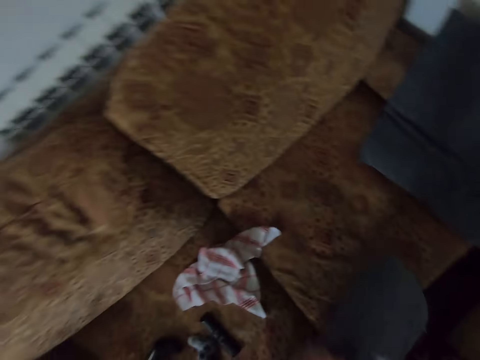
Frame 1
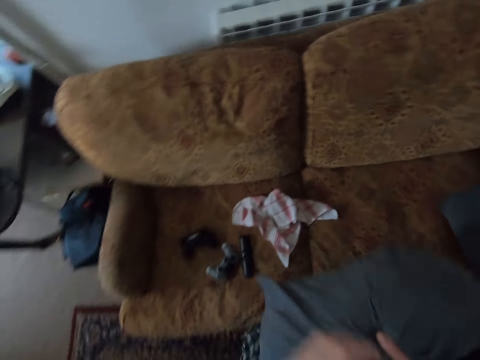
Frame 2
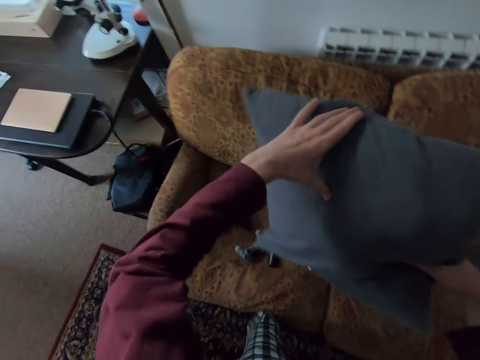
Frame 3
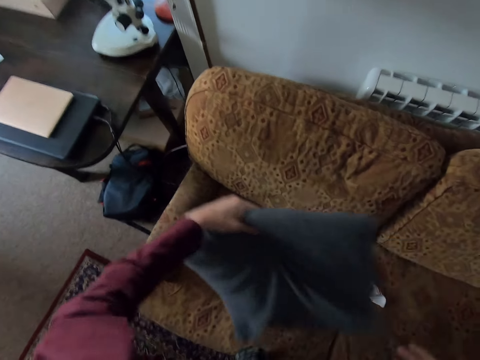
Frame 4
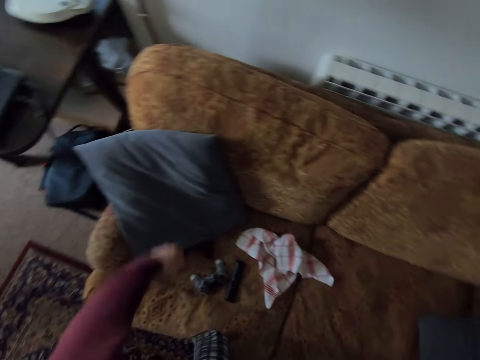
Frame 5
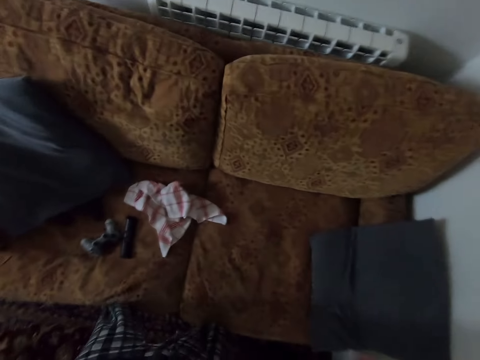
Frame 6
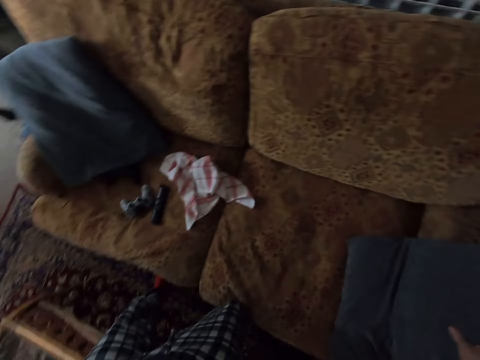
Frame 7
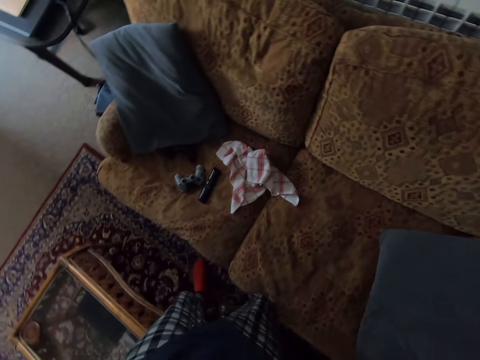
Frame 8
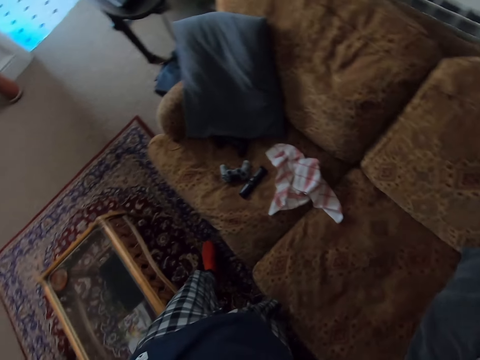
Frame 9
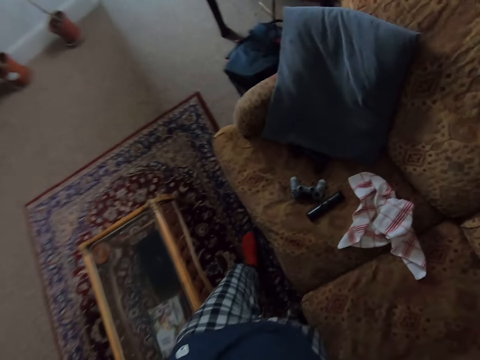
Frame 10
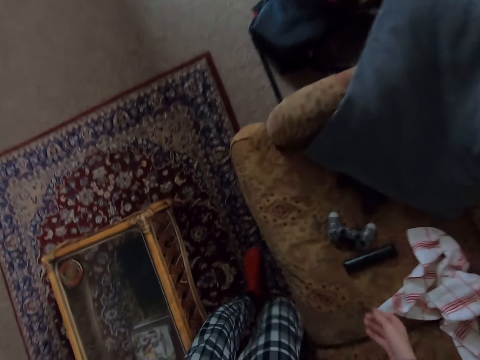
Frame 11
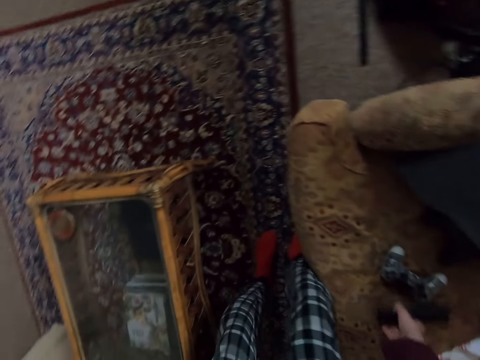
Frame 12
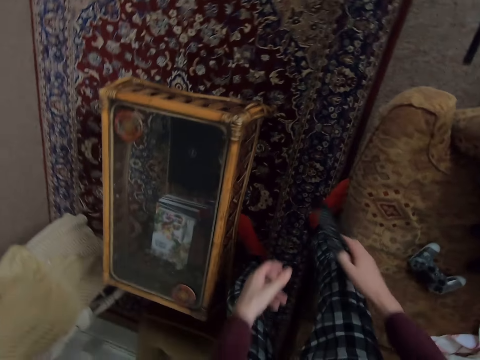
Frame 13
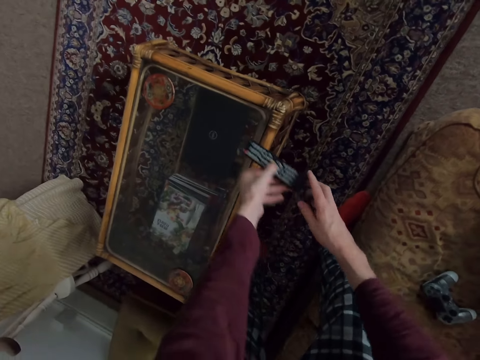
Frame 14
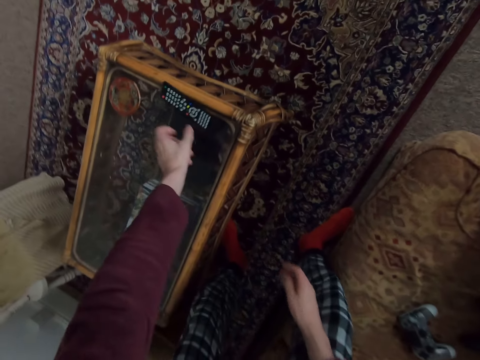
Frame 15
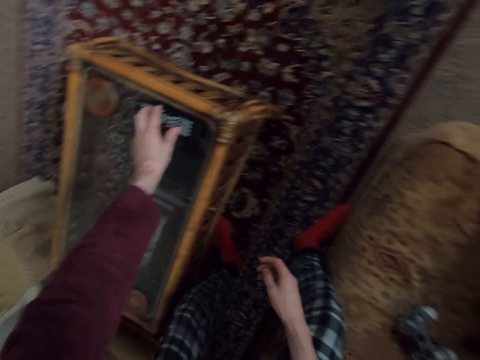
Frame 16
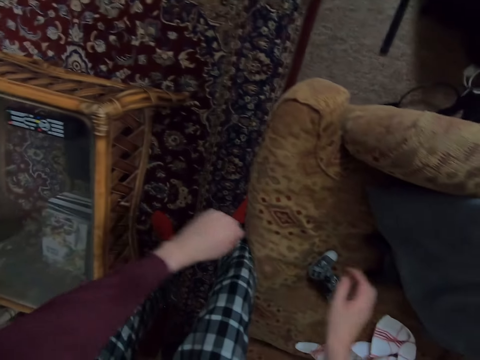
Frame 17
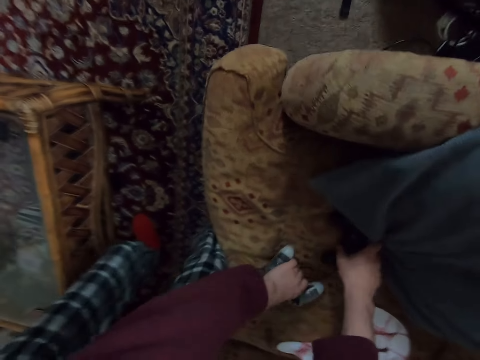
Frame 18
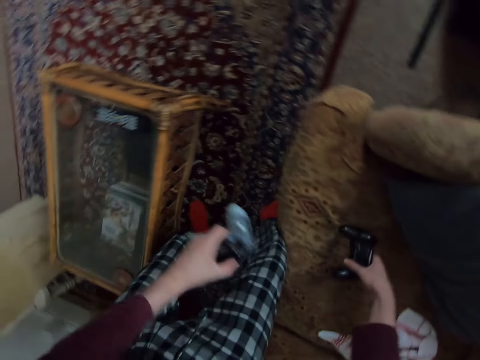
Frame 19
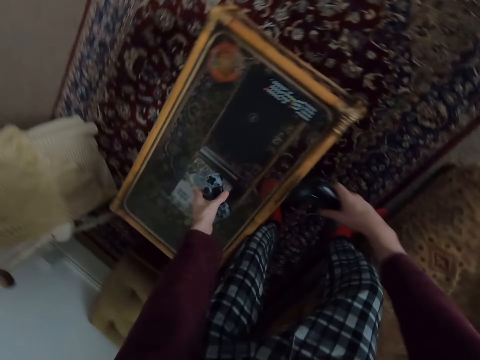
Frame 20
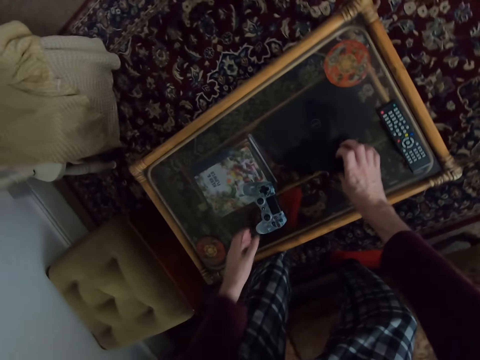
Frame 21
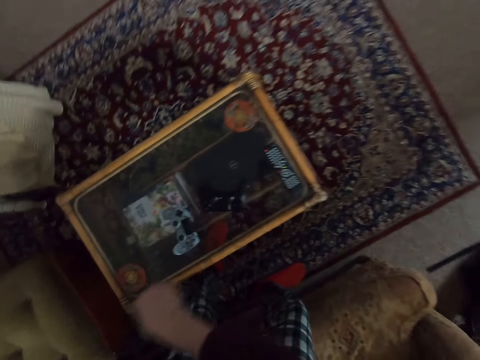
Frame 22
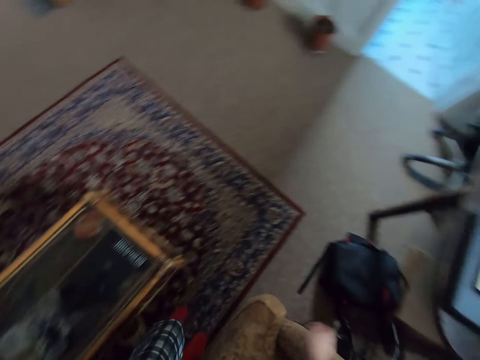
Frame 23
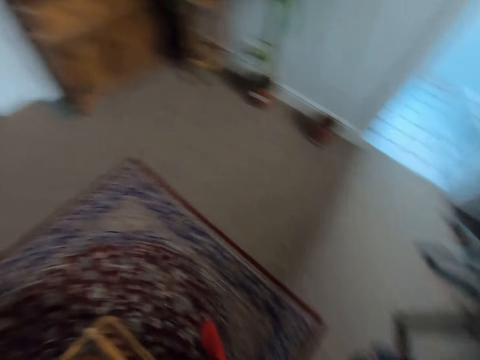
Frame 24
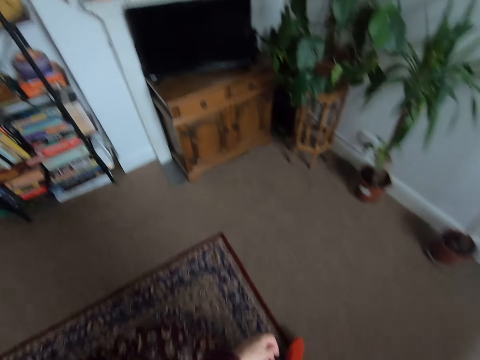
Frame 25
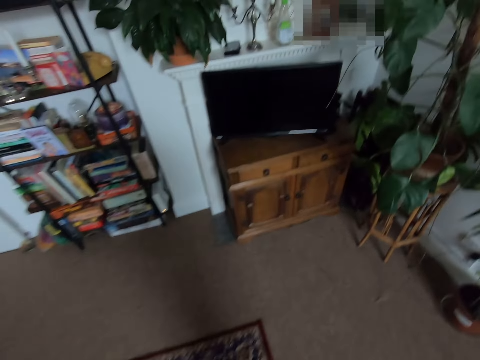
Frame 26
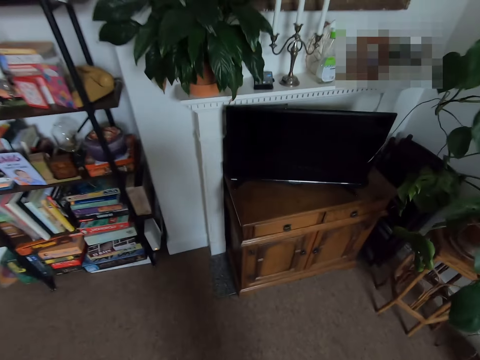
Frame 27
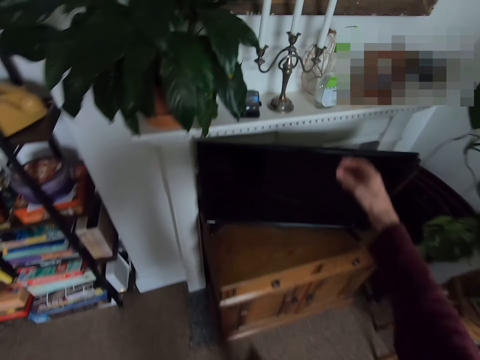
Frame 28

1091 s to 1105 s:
The camera wearer picks a pillow. They pick the pillow again. They put down the pillow. They arrange the throw pillow on a couch. They pick a remote on the couch. They put the remote on a table. They move the remote. They pick PlayStation game controllers on the couch. They put the game controllers on the table. They walk in a room.

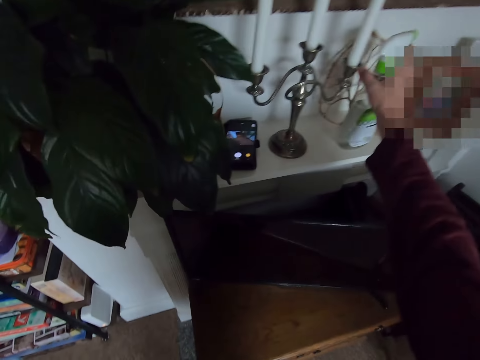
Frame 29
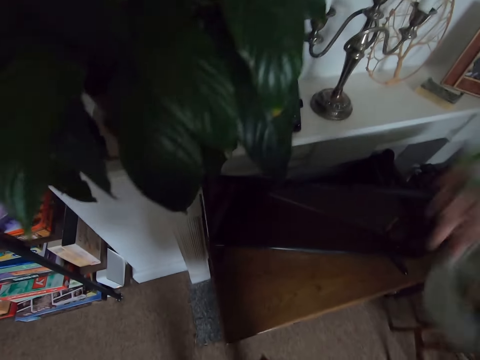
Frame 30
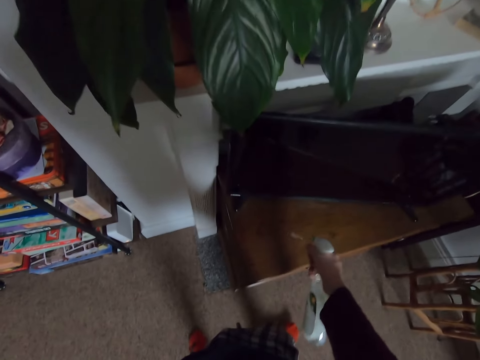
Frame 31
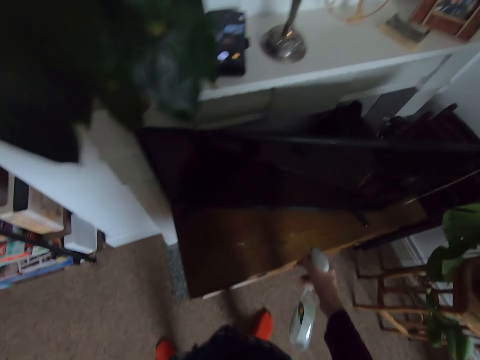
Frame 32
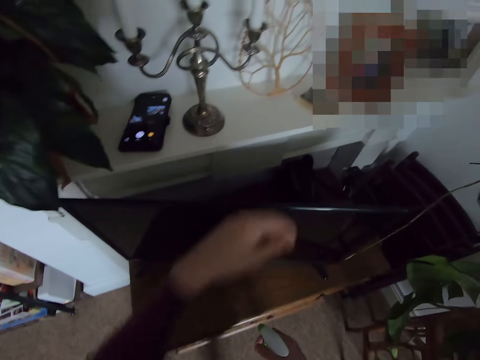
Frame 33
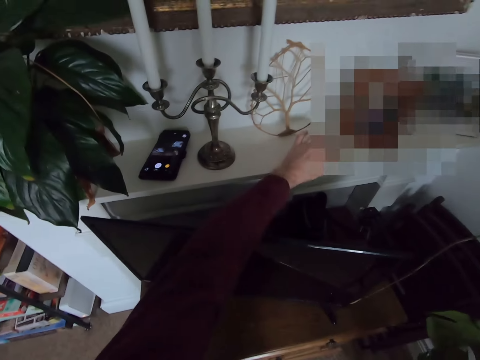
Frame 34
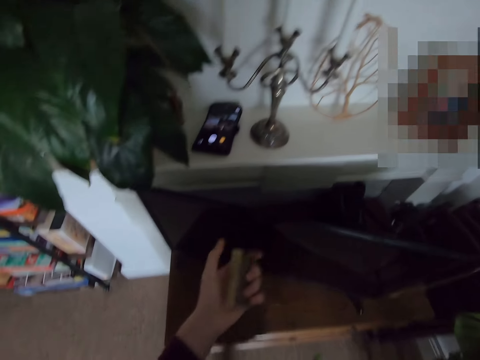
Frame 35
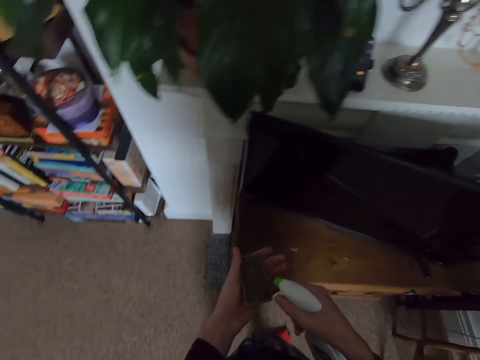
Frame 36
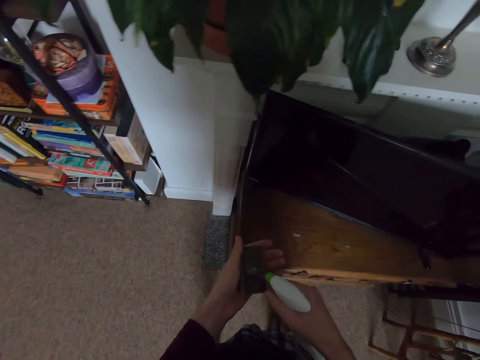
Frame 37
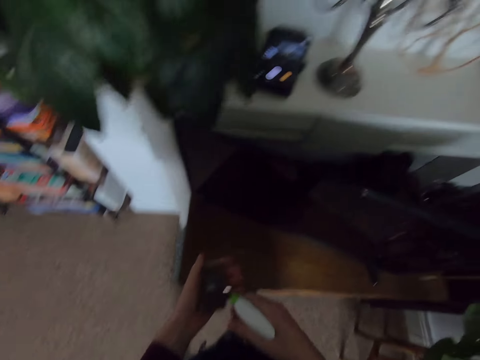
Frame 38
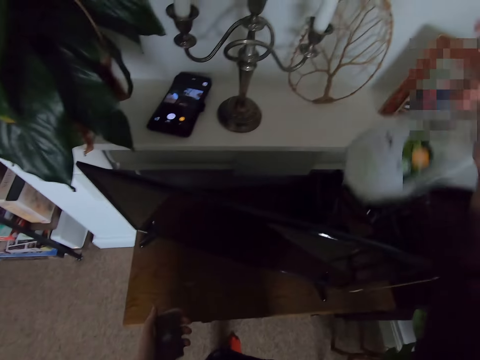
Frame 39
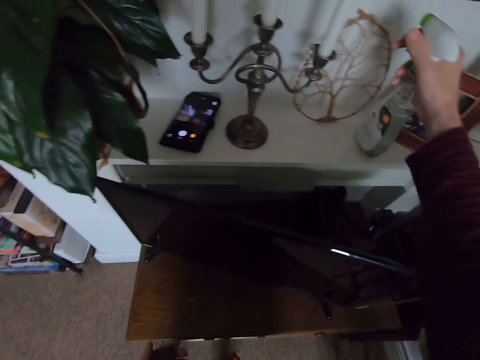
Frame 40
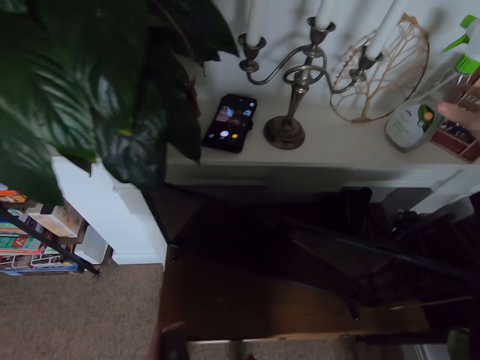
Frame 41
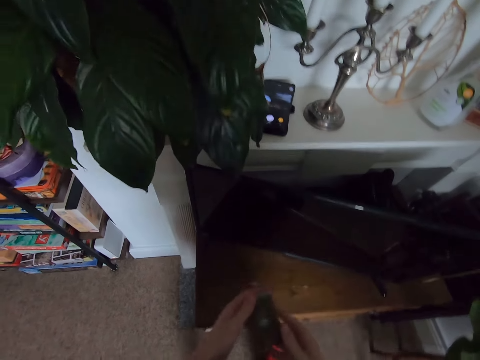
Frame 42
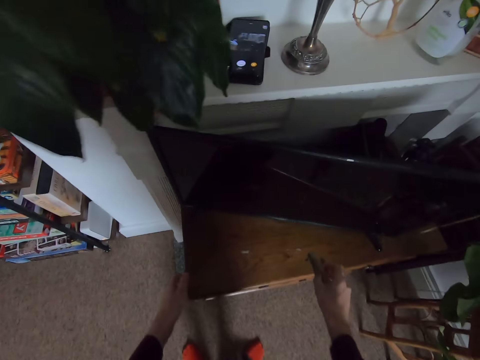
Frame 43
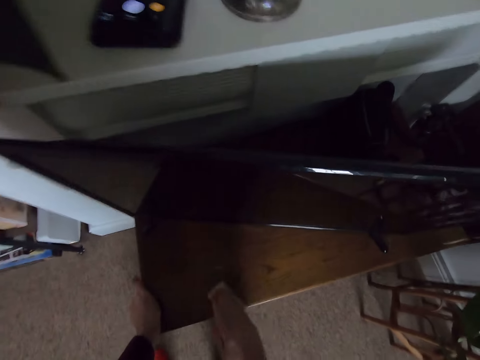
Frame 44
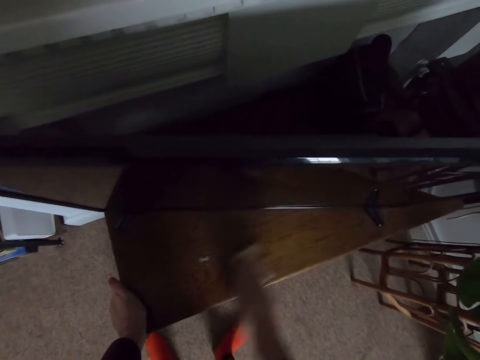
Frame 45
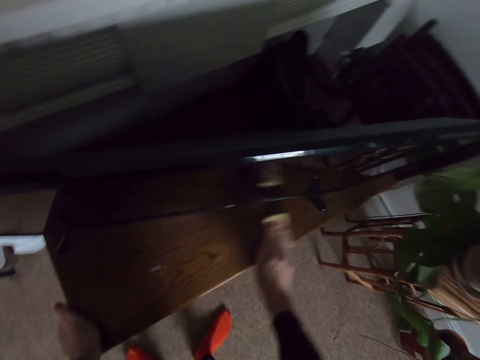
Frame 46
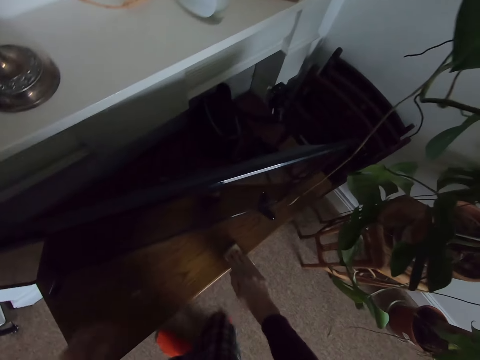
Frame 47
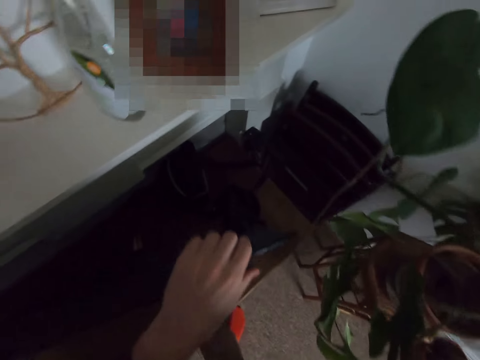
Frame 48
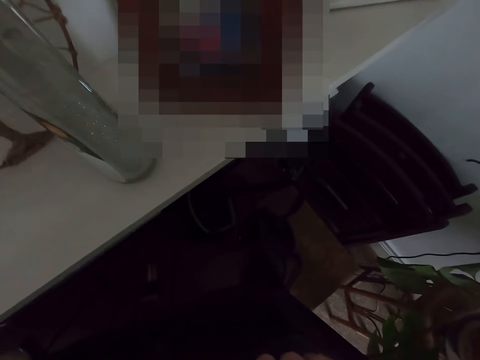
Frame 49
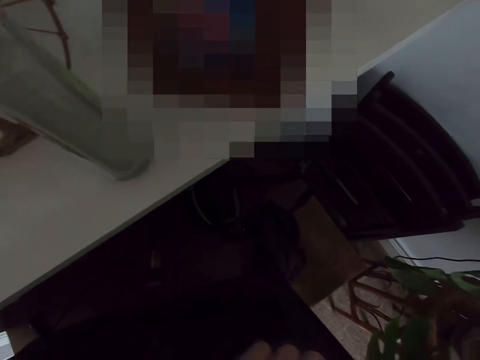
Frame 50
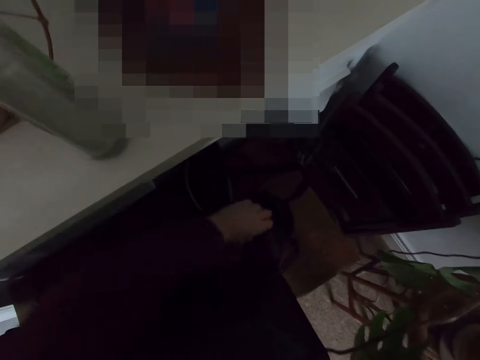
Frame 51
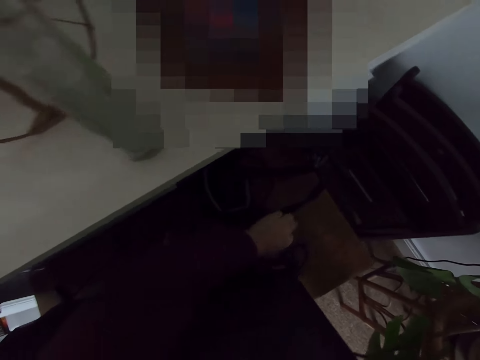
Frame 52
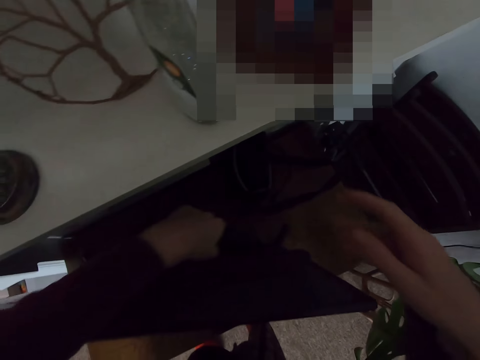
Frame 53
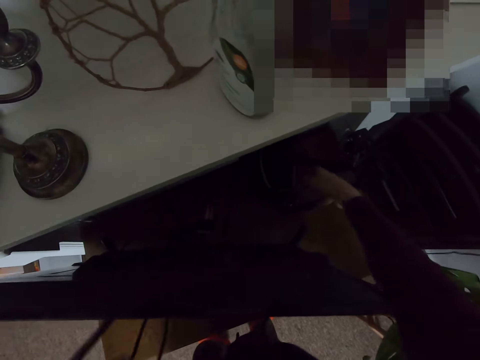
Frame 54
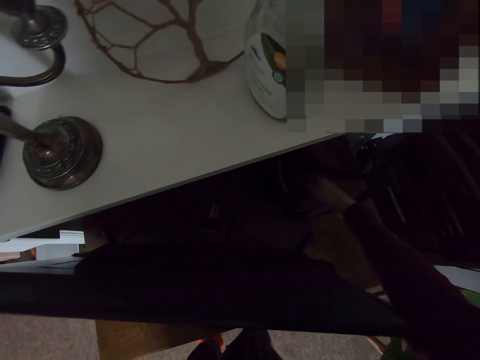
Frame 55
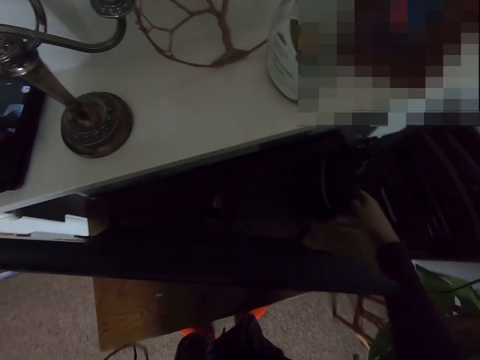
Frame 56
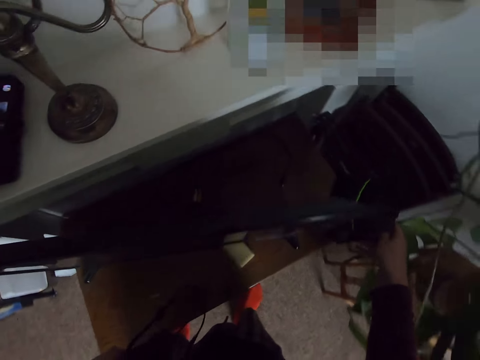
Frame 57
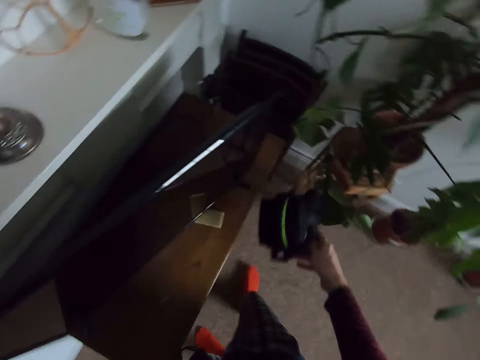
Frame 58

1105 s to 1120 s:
The camera wearer picks a bottle of spray on a table. They spray the TV stand. They pick a sponge on the table. They spray on the sponge. They put the bottle of spray on the table. They wipe on the table. They pick a nylon paper on the table. They pick a bag on the table.
